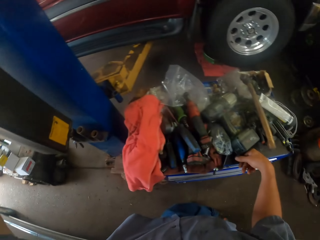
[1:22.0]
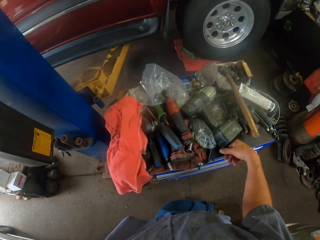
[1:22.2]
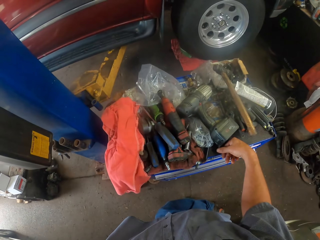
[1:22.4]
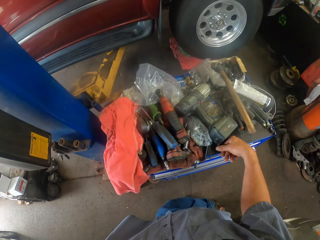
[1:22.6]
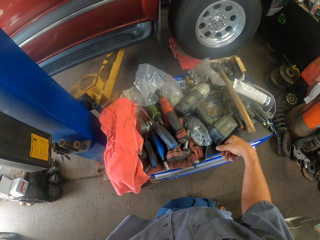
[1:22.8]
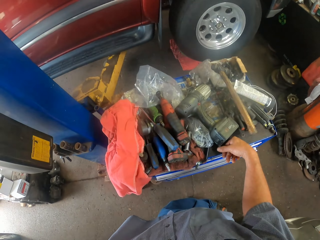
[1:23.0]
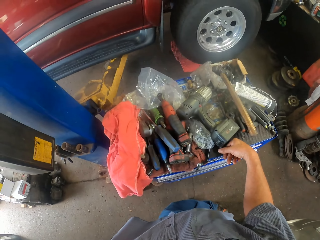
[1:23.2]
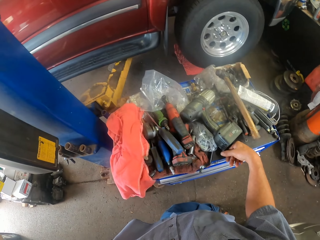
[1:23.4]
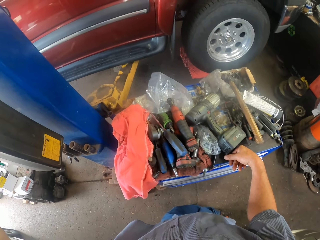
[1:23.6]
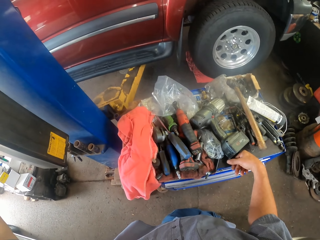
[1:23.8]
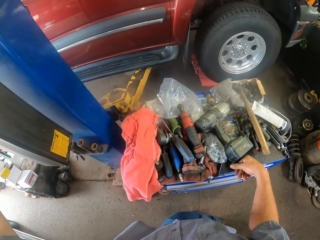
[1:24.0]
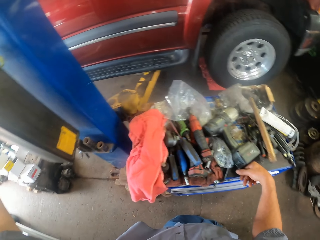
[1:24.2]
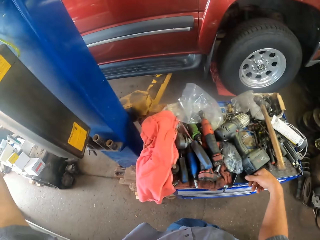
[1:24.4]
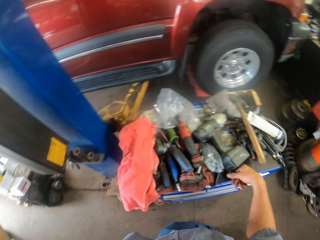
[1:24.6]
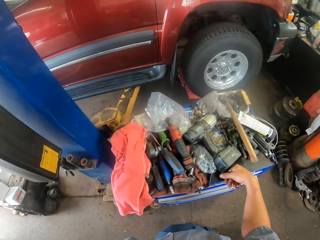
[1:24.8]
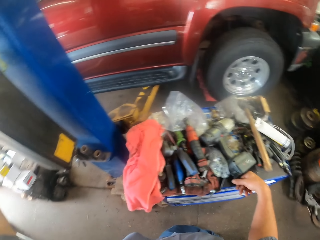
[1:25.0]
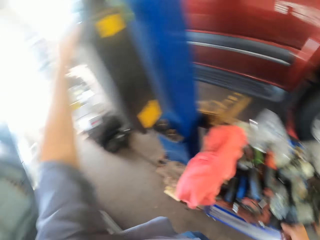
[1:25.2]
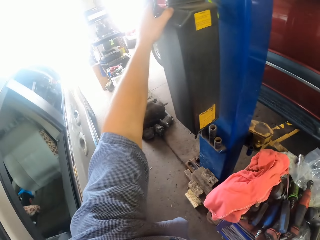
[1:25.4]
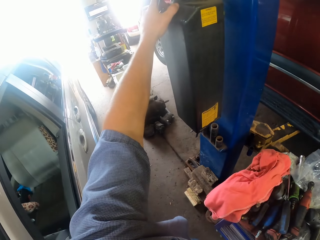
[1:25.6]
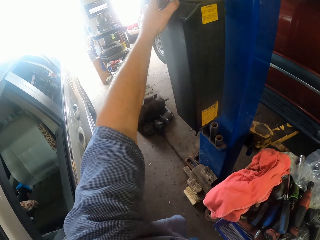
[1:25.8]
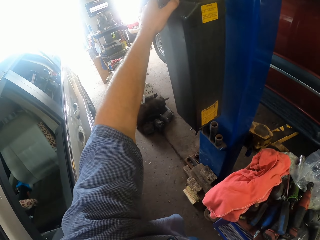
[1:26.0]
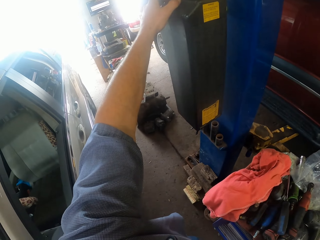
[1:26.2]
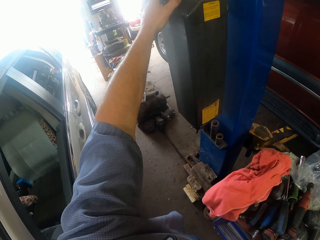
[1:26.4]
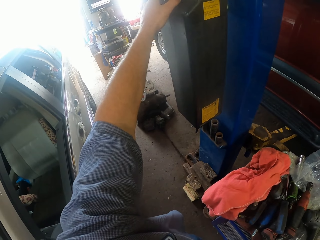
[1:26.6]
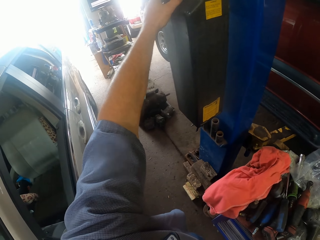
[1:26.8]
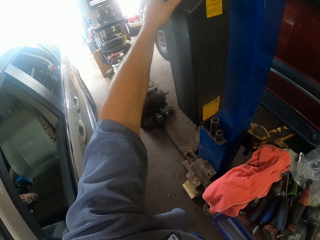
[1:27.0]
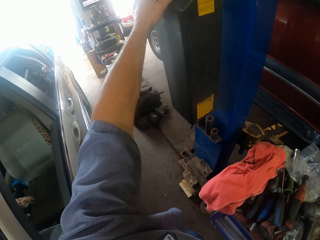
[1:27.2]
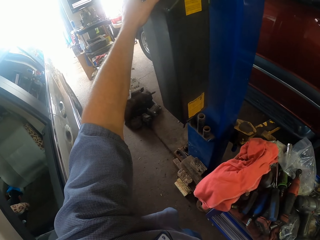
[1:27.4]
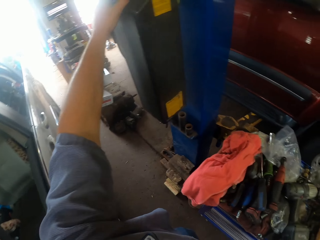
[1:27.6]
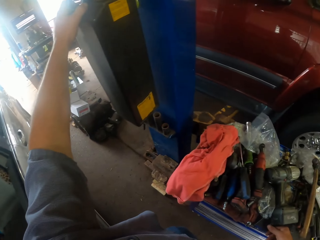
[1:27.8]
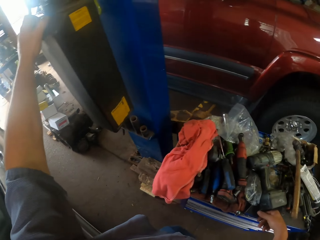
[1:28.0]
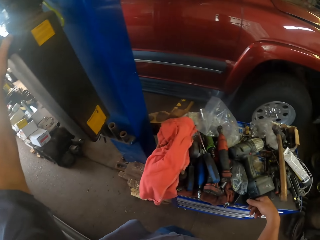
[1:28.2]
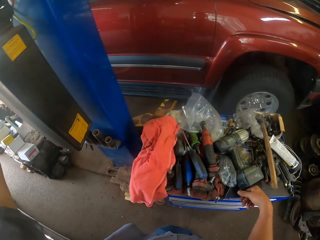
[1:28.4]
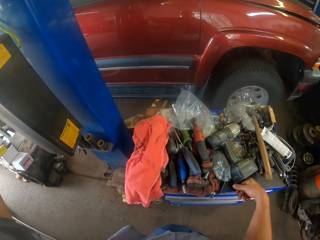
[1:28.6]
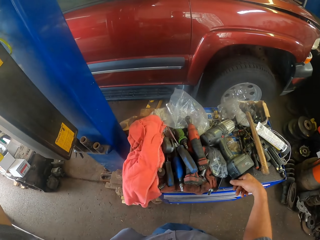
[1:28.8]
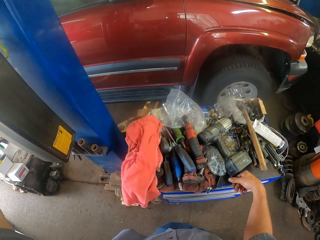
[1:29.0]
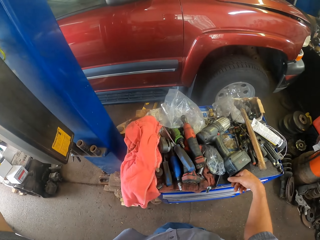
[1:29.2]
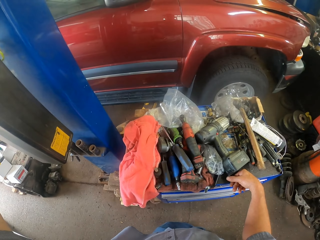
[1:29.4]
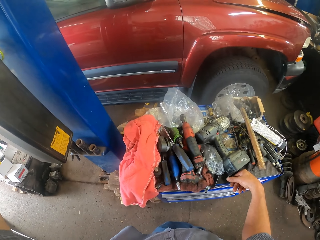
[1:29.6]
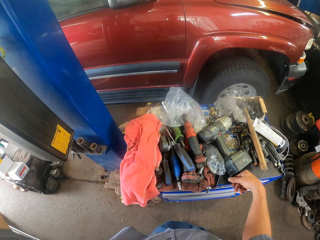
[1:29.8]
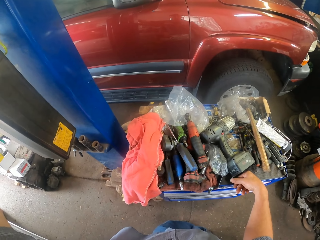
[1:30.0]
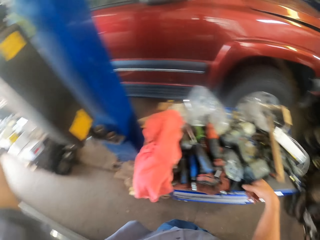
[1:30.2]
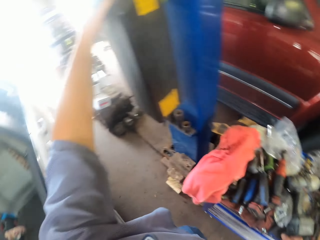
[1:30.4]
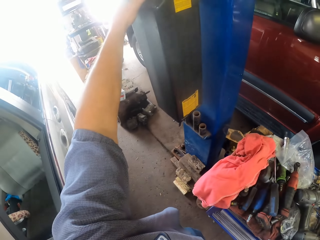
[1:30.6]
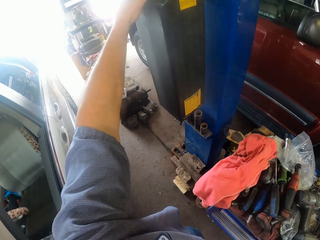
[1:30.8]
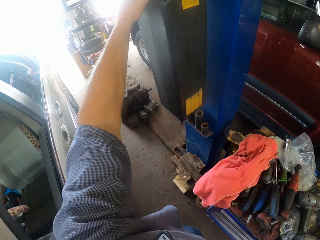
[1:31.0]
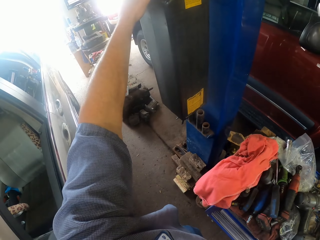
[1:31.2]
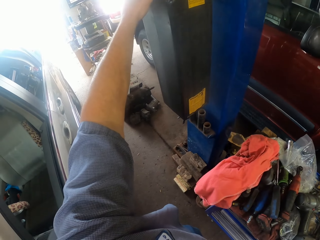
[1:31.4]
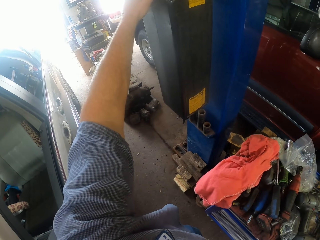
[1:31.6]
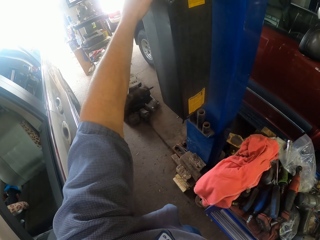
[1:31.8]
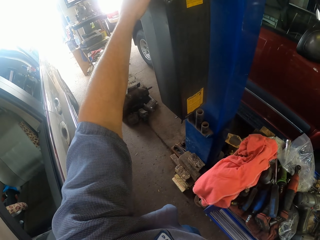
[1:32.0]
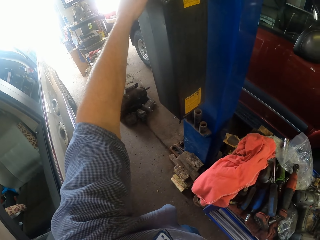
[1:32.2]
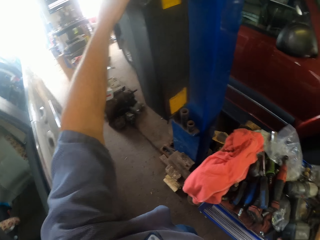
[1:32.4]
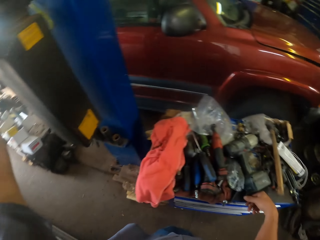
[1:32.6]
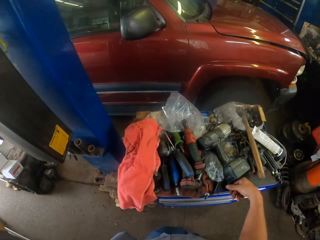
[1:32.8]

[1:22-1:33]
The camera wearer lowers the car.

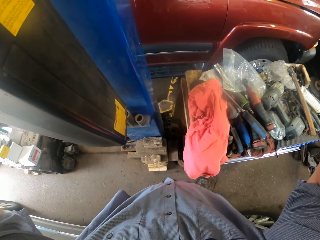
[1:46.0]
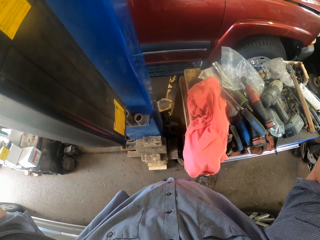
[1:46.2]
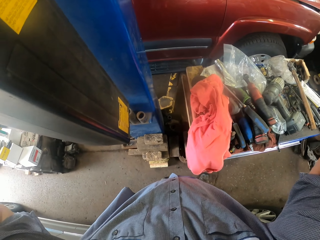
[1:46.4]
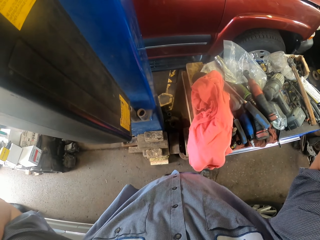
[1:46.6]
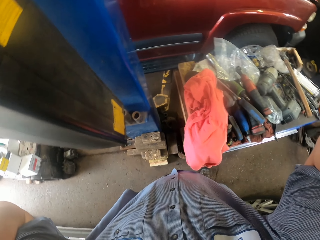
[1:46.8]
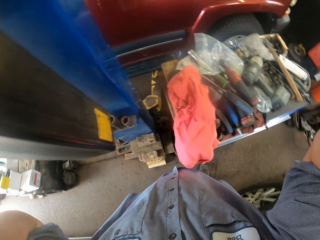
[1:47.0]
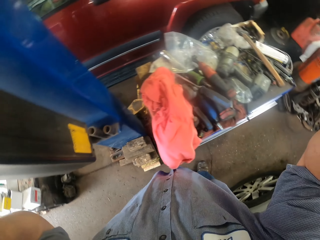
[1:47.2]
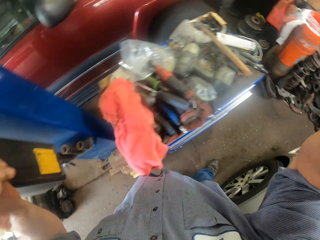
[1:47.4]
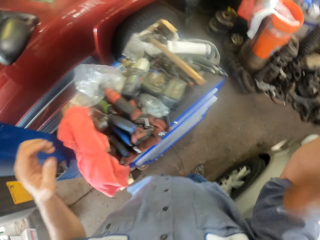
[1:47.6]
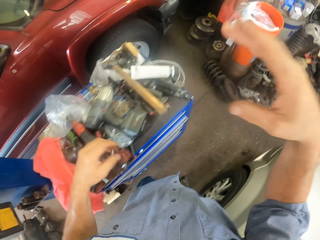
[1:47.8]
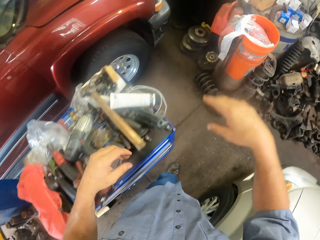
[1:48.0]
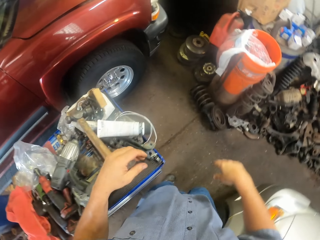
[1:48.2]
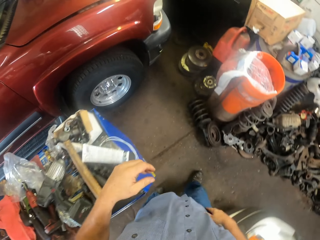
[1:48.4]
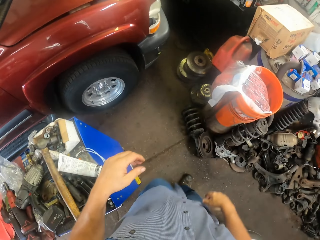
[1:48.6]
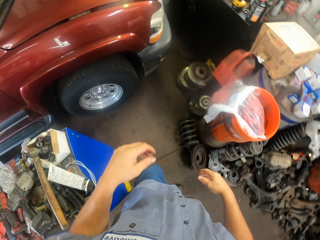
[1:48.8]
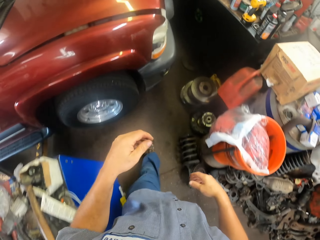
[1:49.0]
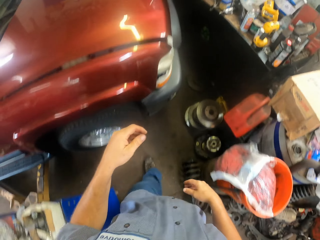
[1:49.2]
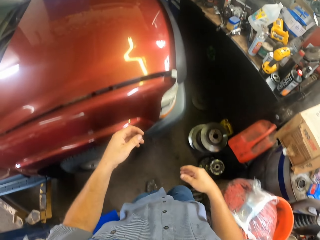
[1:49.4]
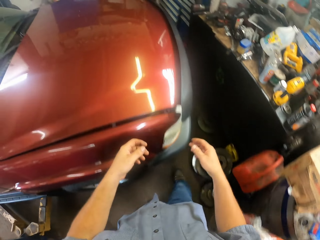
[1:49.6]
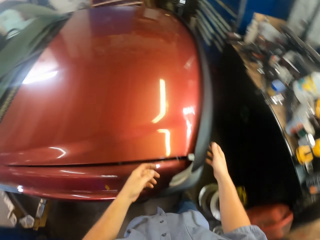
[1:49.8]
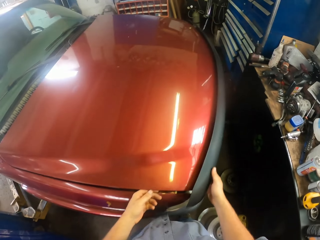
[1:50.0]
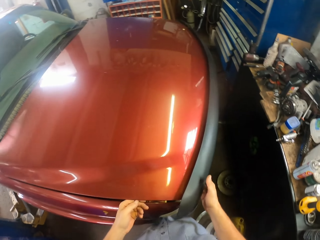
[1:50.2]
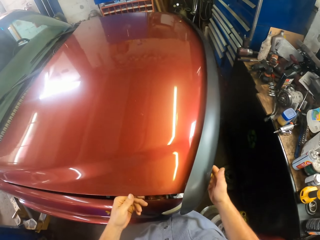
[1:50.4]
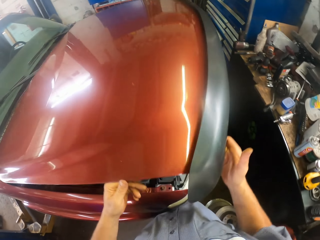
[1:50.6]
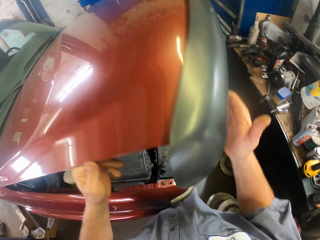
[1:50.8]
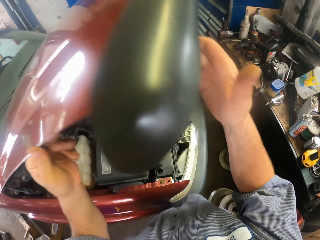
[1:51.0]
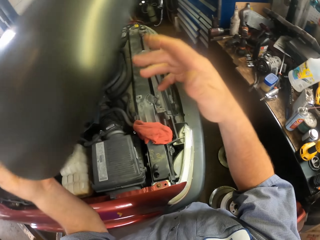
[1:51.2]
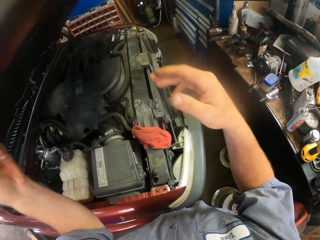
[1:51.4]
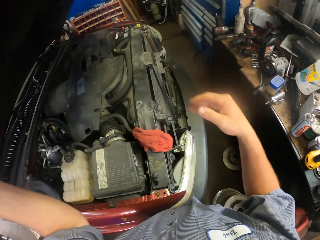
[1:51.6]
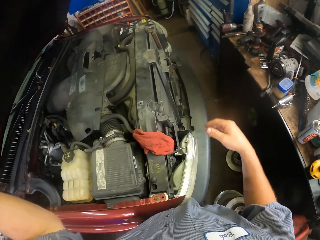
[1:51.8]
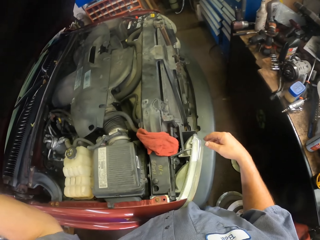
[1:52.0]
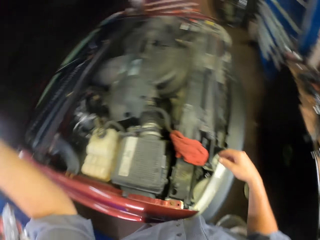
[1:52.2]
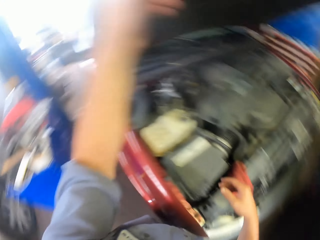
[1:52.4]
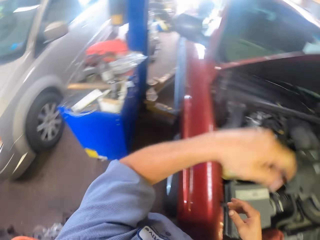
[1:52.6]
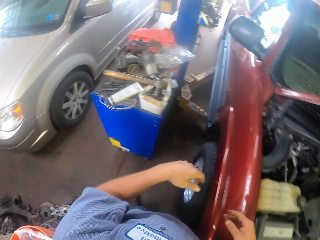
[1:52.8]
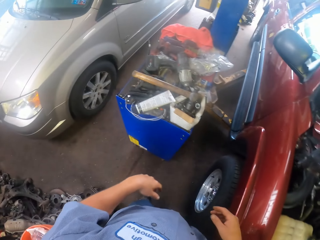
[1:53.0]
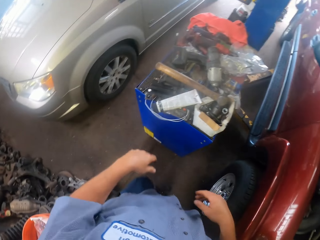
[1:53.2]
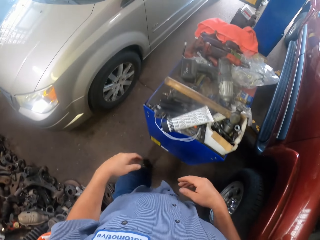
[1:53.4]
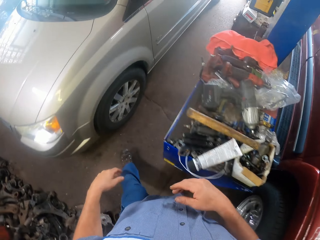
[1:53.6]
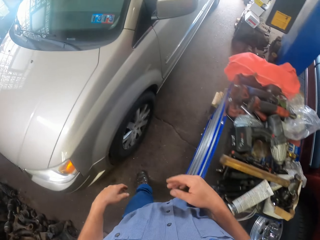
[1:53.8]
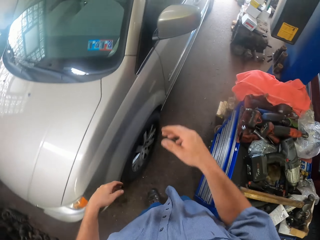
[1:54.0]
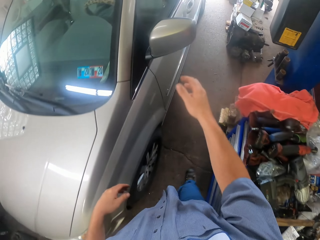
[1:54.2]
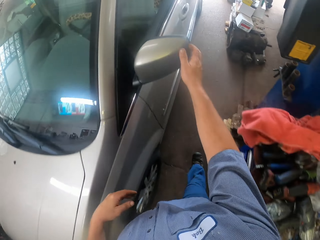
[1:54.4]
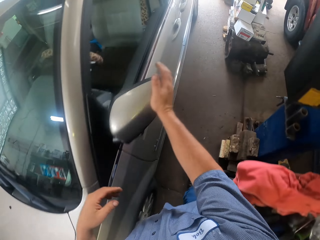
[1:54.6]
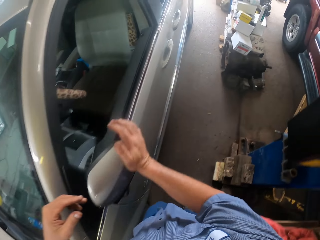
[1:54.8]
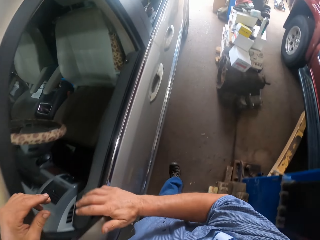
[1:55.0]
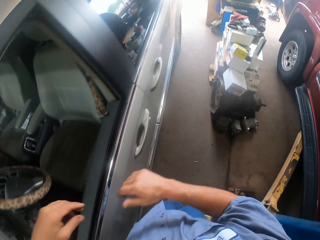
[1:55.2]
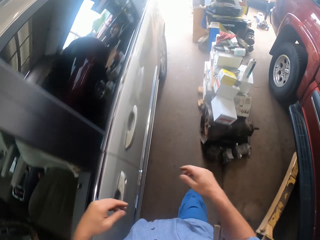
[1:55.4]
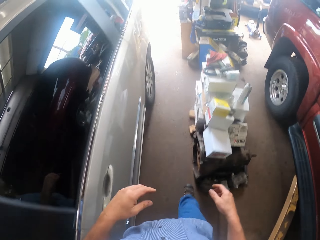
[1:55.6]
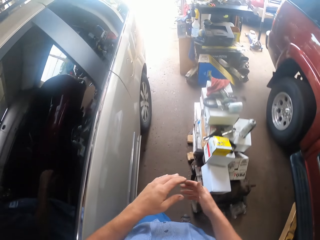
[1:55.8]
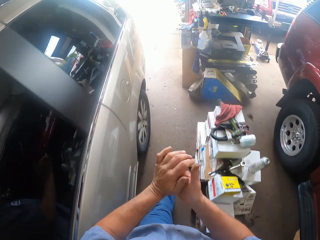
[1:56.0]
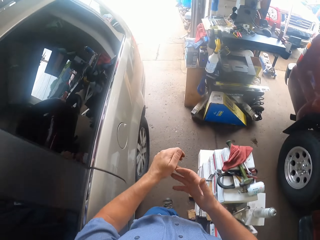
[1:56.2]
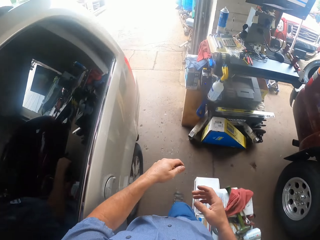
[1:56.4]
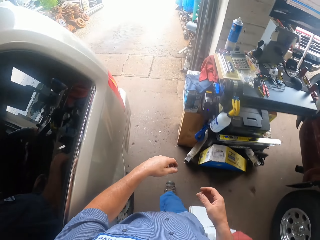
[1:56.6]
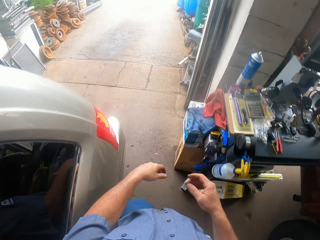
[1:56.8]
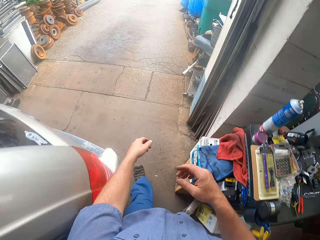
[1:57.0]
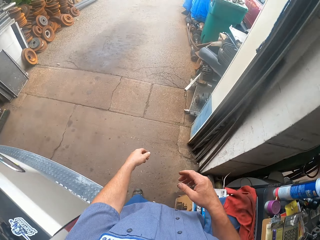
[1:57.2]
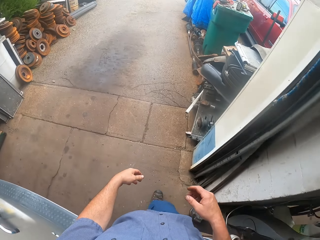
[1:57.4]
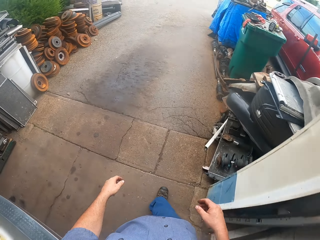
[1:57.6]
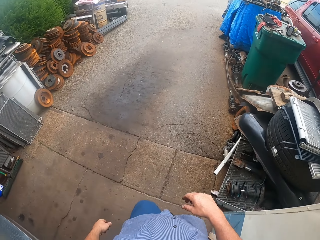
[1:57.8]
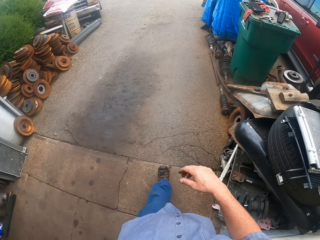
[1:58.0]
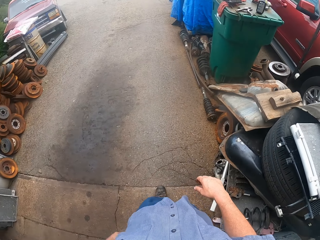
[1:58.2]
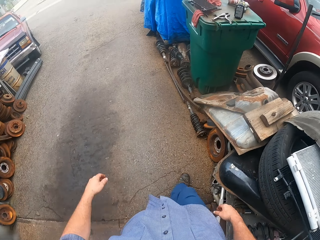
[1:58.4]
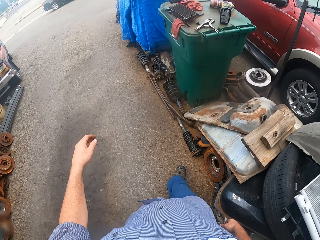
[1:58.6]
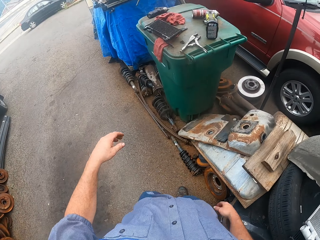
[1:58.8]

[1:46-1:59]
The camera wearer walks in the garage. They open the car bonnet. They walk in the garage. They push the side mirror and bend the side mirror. They walk in the garage.
